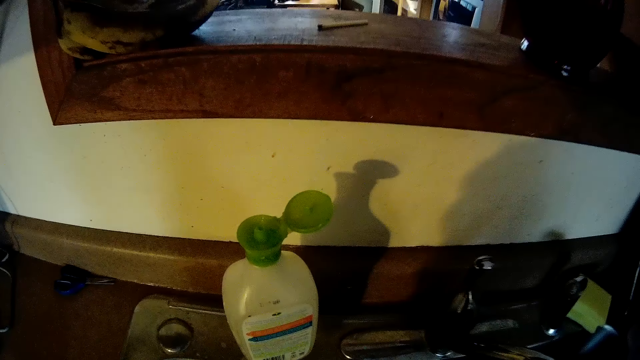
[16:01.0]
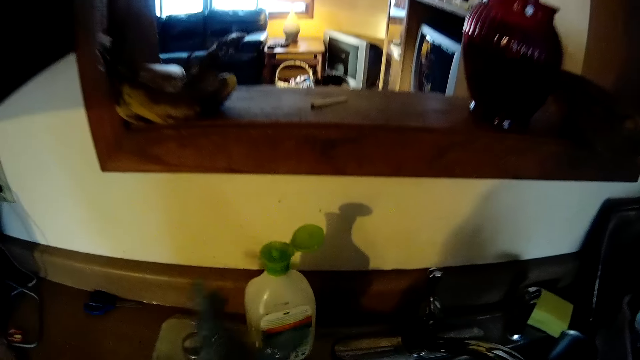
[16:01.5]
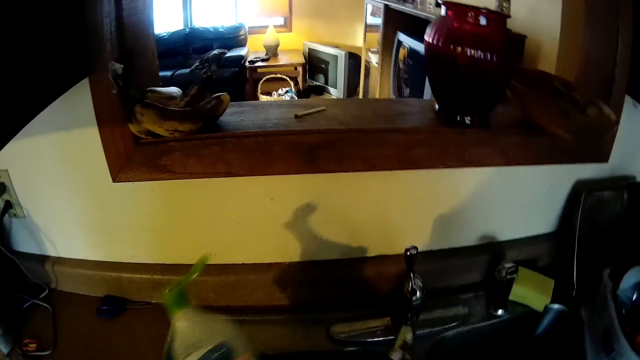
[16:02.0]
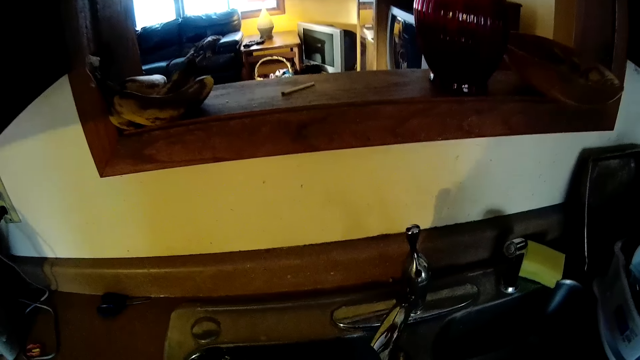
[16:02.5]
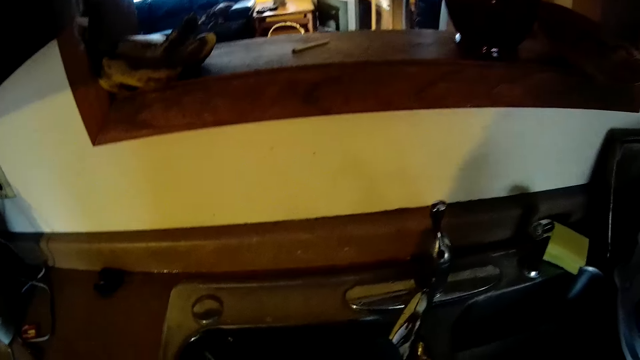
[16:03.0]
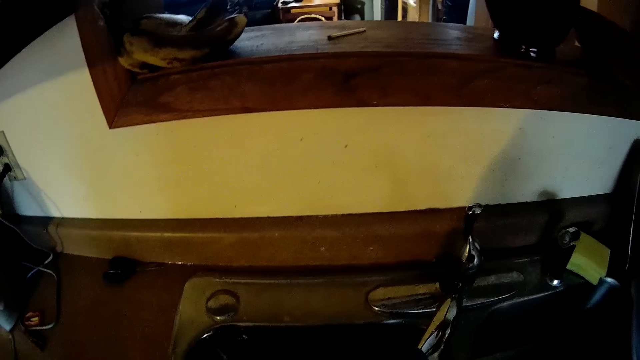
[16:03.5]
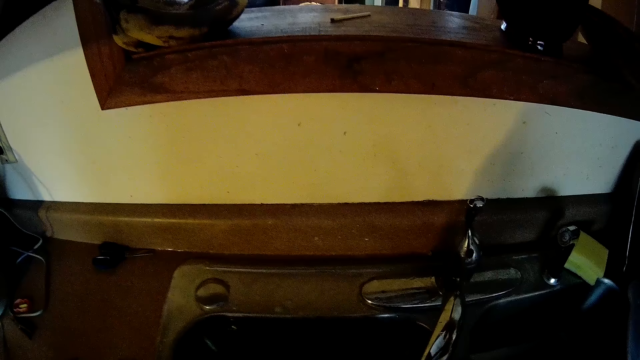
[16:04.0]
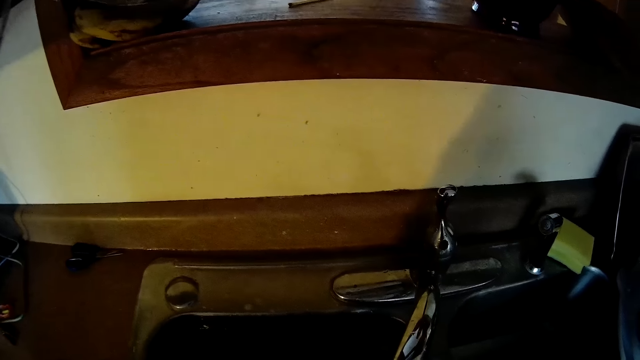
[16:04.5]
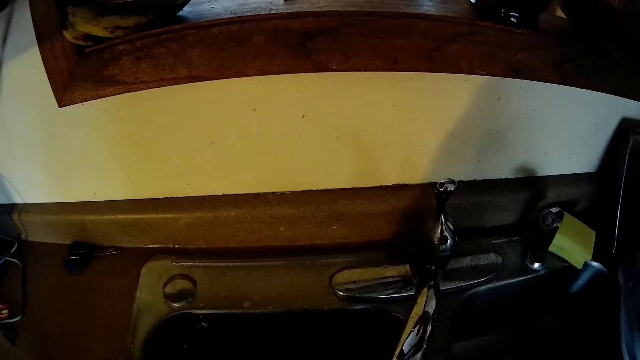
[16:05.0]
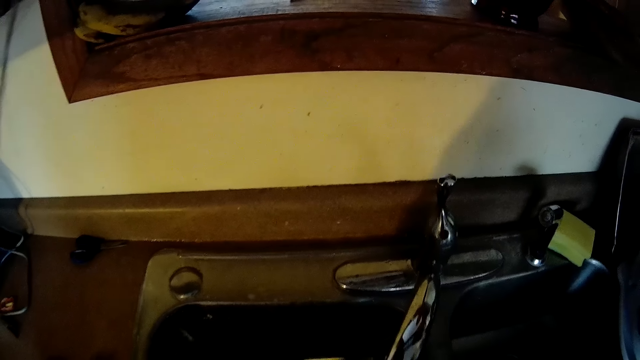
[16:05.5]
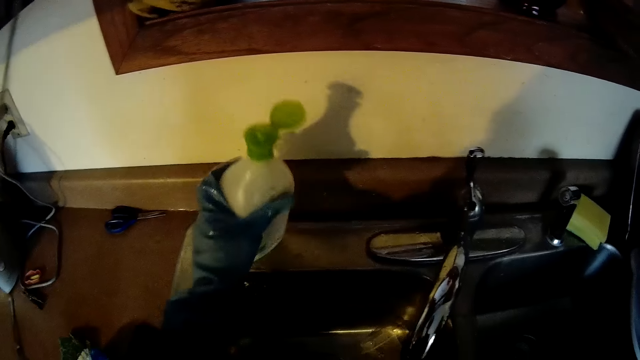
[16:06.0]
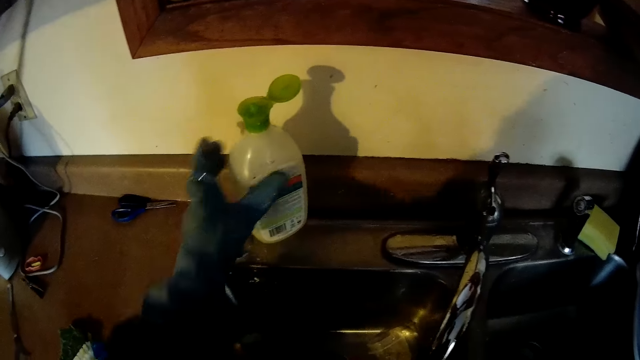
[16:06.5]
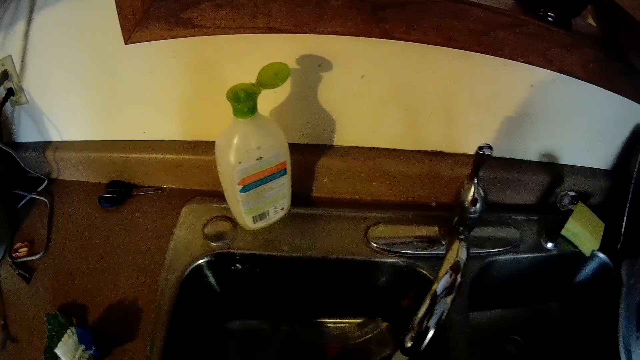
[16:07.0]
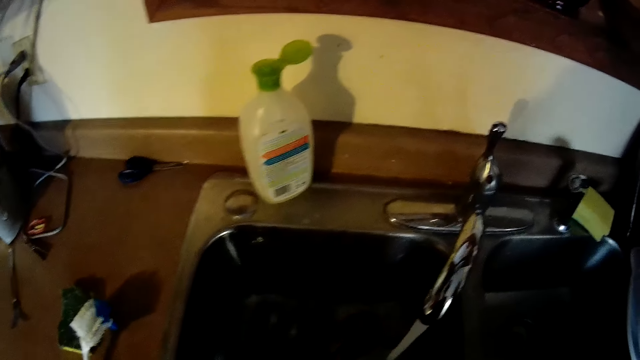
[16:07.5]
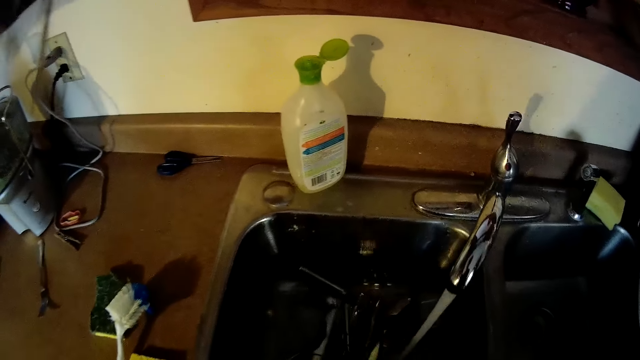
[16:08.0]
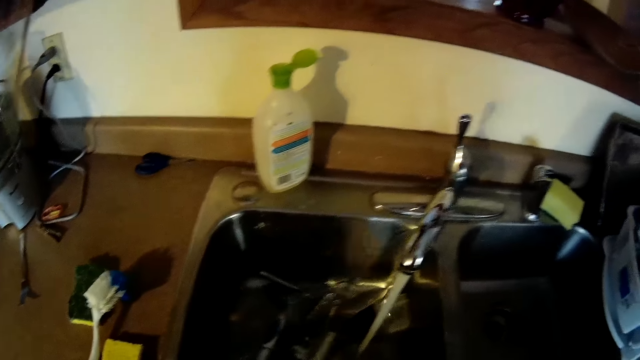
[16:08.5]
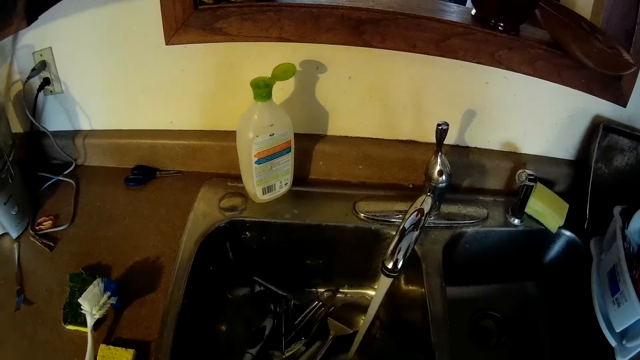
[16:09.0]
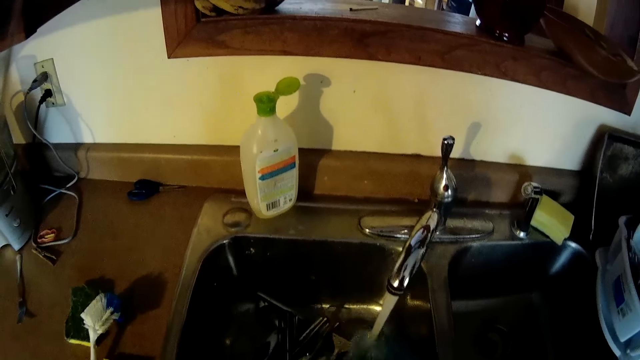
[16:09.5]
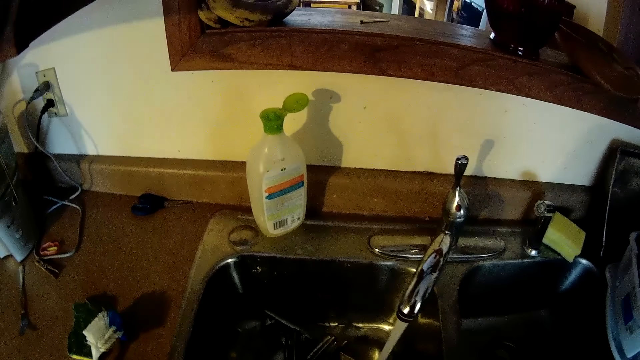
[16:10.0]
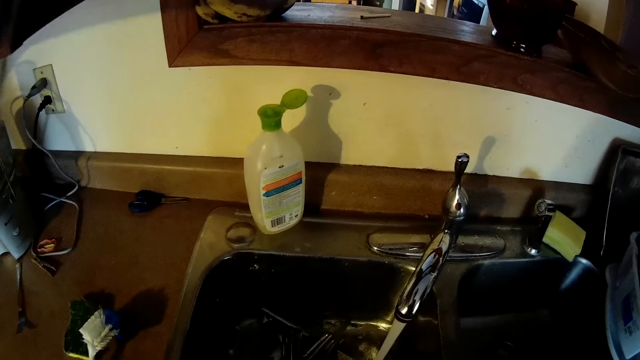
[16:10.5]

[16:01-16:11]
The camera wearer picks up a bottle of liquid soap from the sink top with his left hand. He drops the bottle of liquid soap on the sink top with his left hand. He washes a spoon.

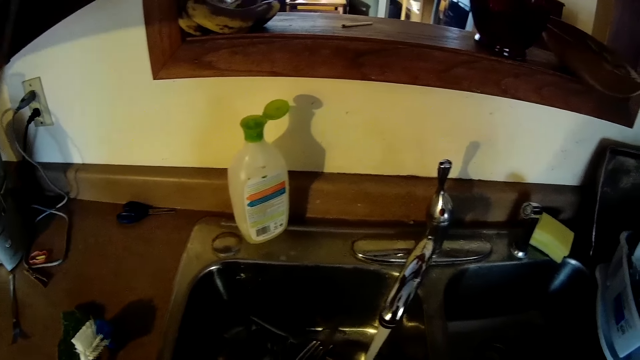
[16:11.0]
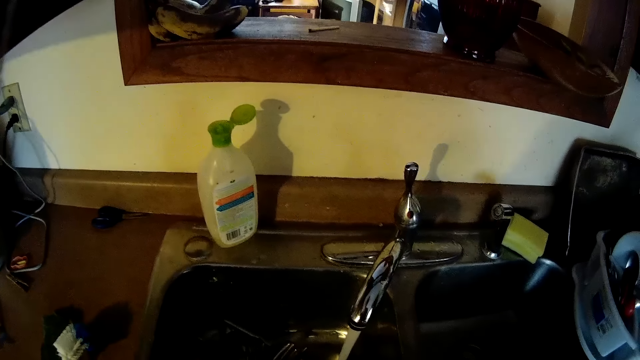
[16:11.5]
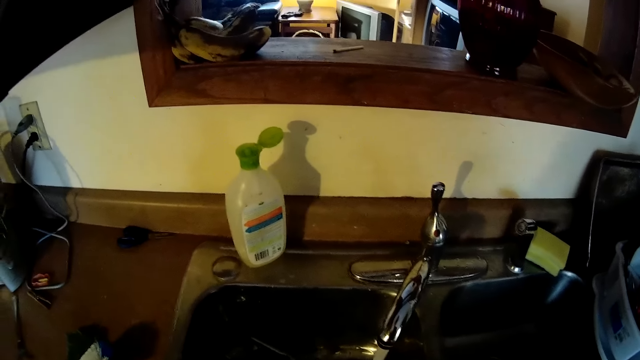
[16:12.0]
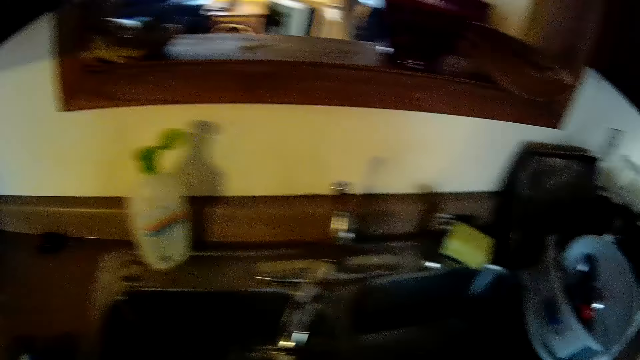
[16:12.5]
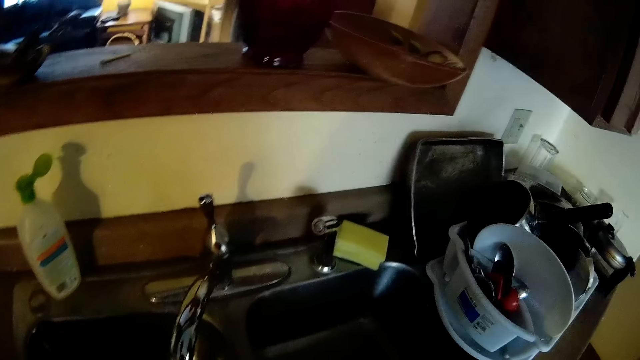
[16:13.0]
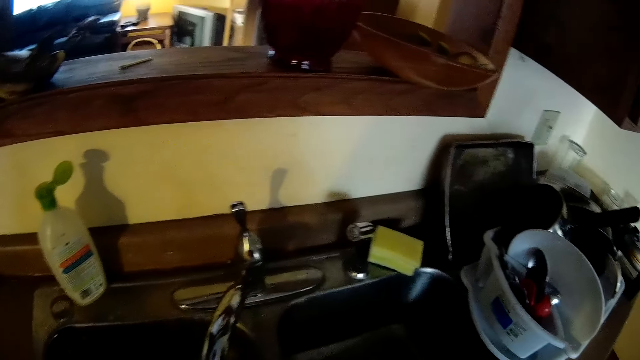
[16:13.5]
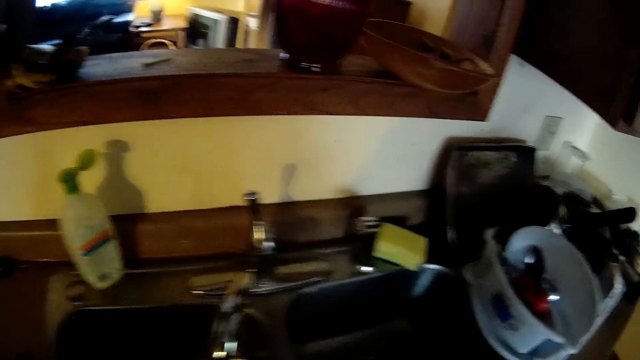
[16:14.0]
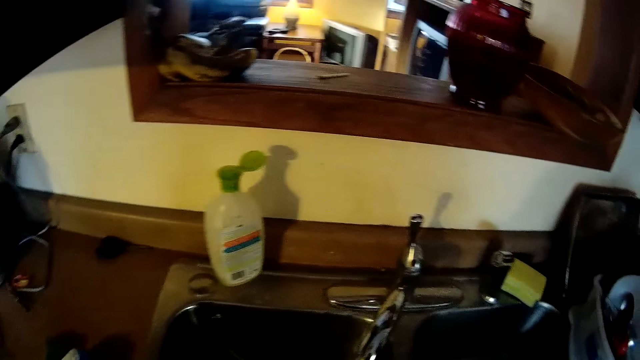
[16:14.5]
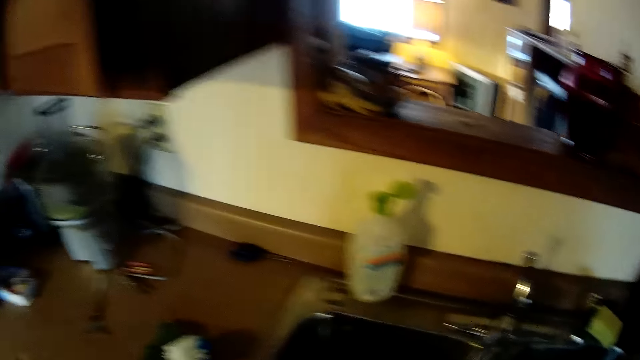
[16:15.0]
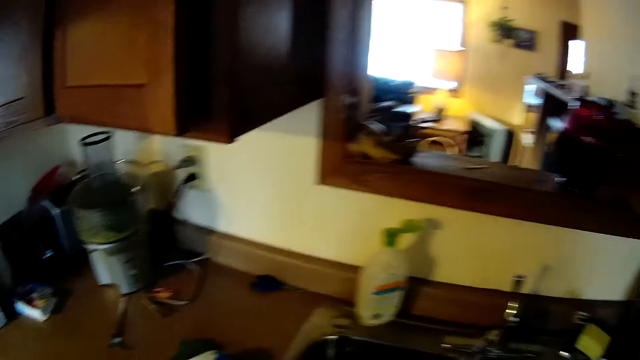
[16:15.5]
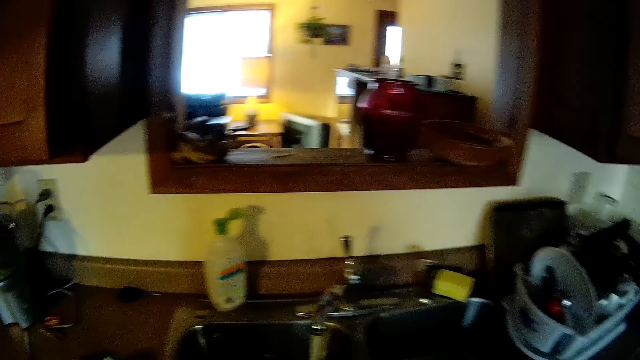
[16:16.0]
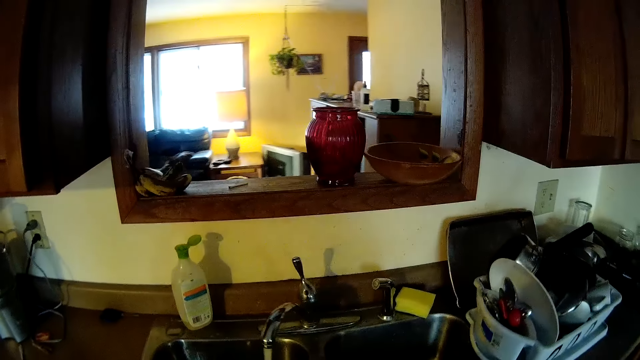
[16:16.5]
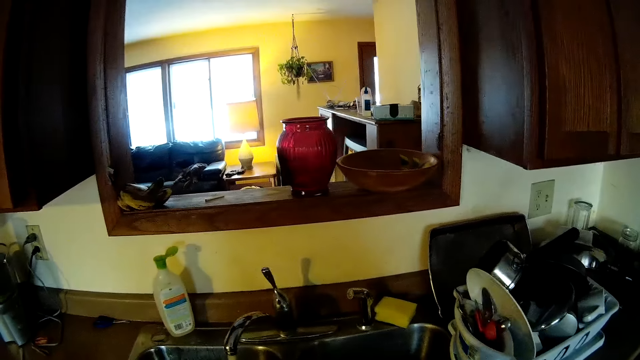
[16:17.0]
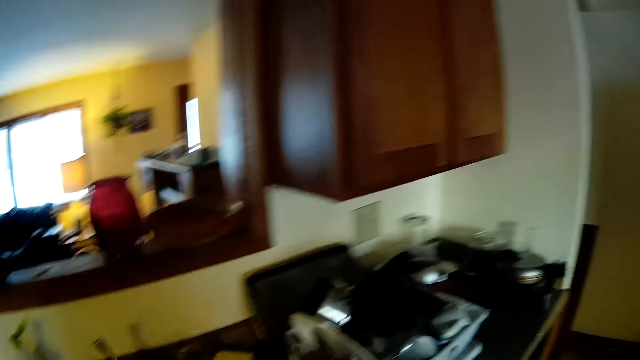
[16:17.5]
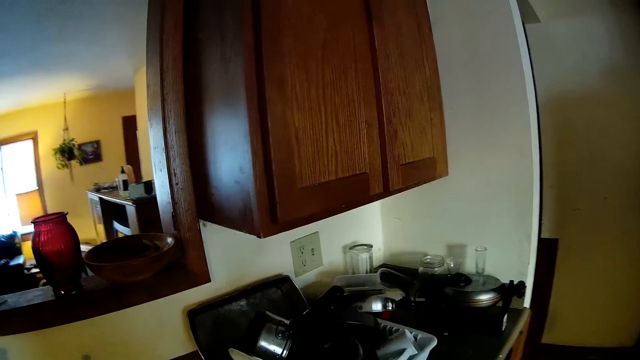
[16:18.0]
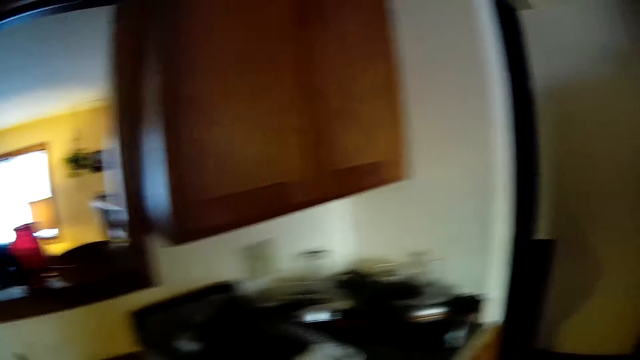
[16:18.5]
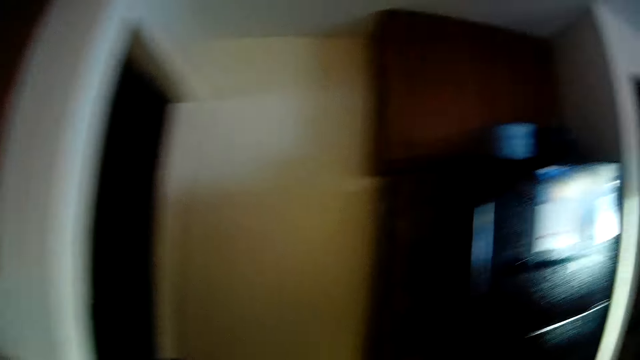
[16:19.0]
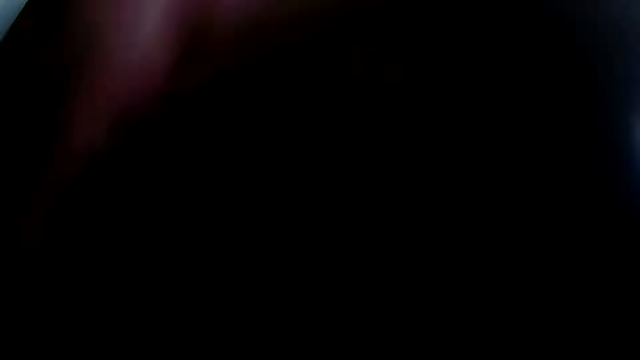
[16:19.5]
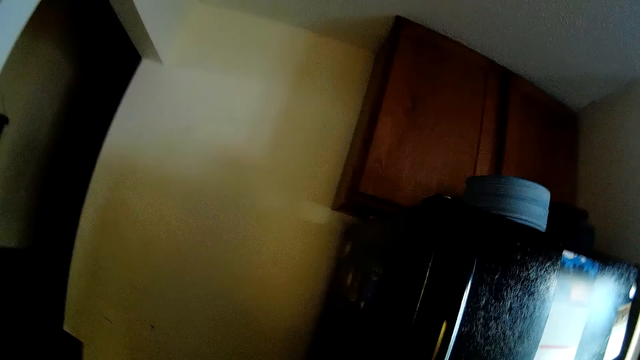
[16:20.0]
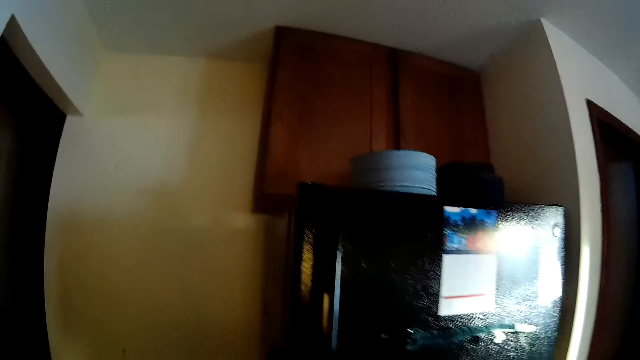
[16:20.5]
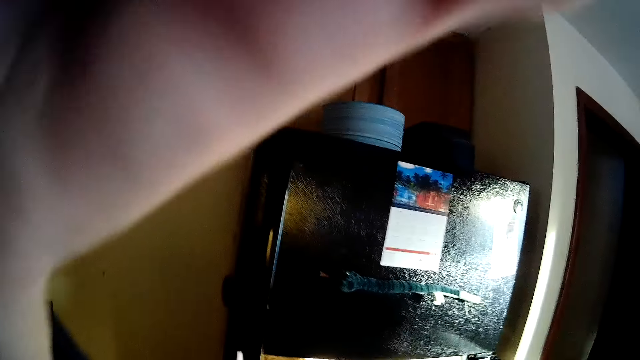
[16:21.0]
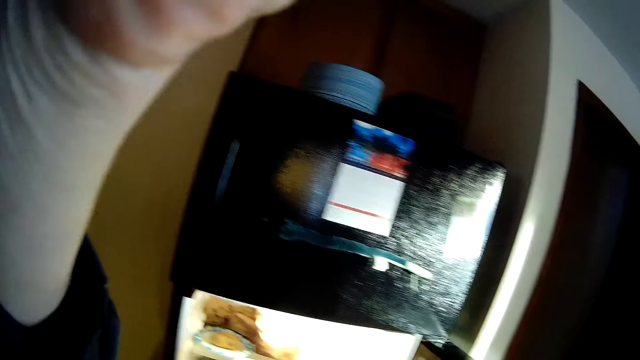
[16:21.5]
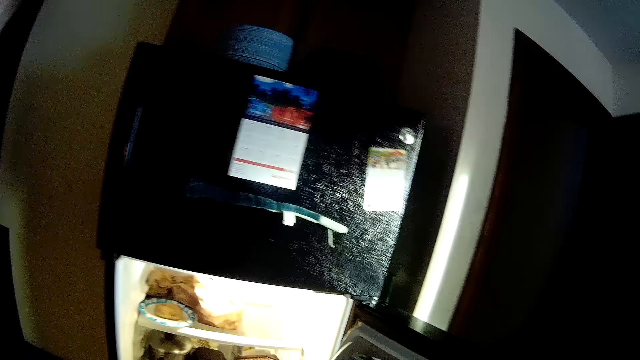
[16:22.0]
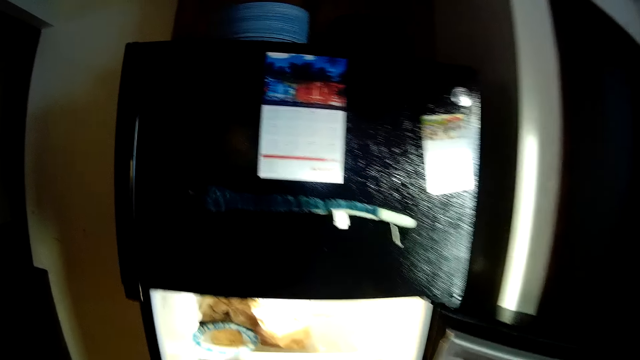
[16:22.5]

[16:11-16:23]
The camera wearer looks around. They touch their head.
